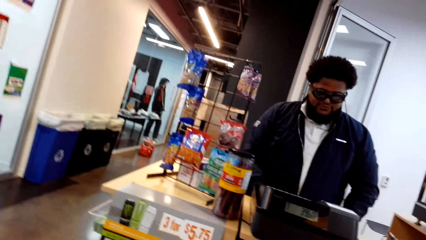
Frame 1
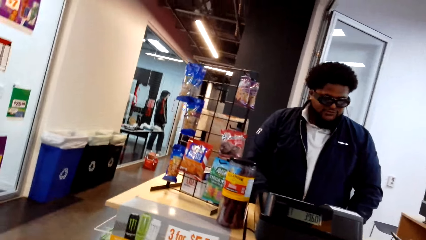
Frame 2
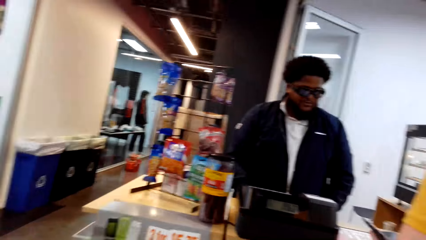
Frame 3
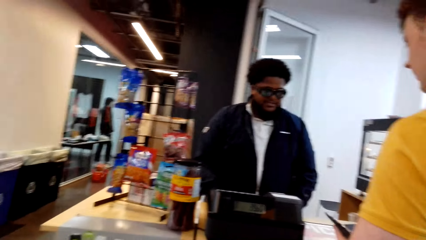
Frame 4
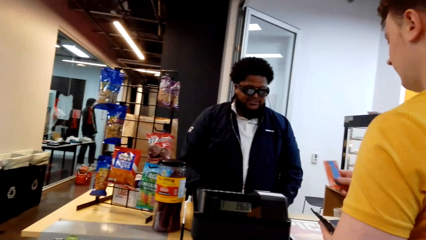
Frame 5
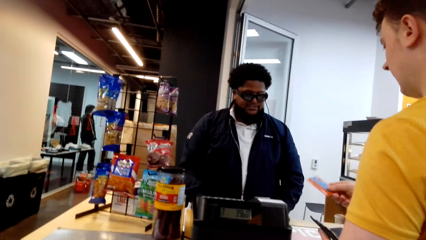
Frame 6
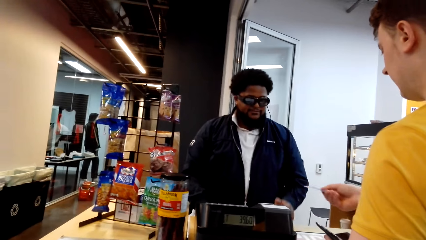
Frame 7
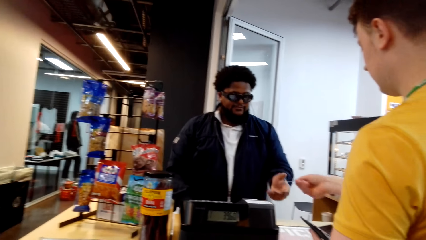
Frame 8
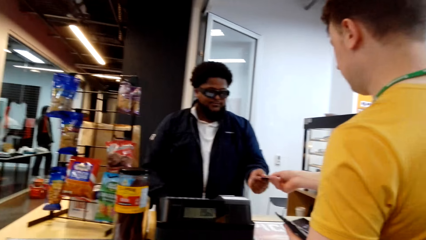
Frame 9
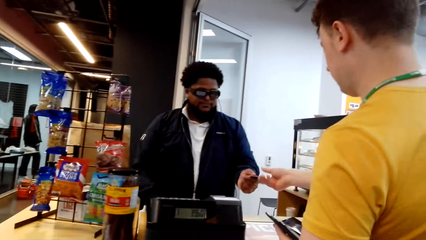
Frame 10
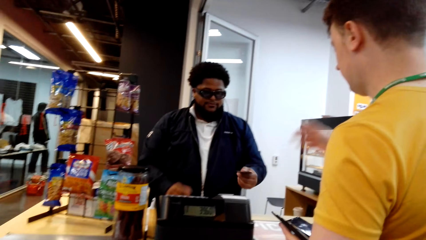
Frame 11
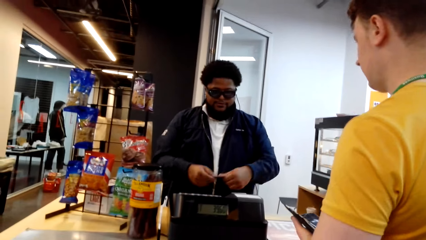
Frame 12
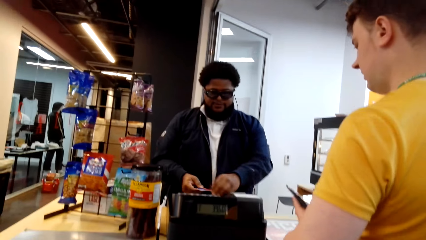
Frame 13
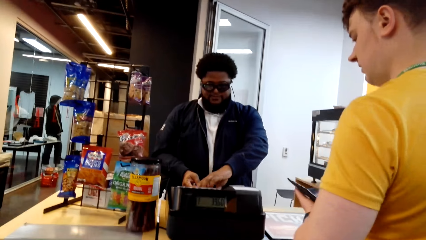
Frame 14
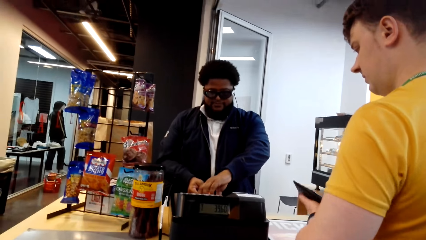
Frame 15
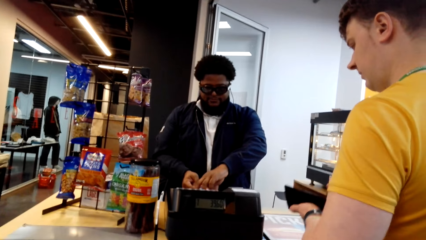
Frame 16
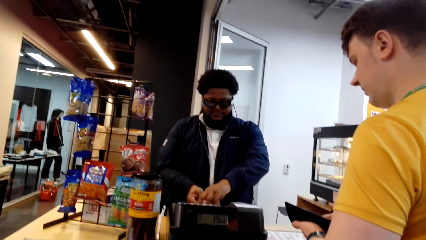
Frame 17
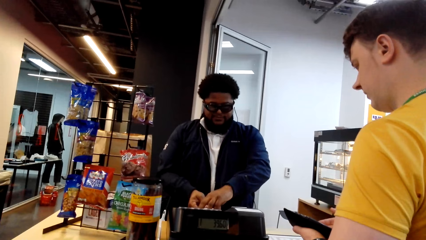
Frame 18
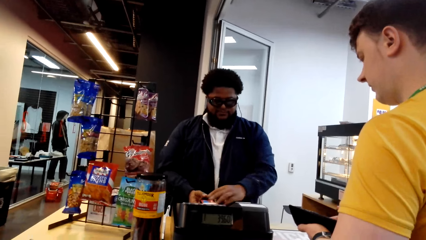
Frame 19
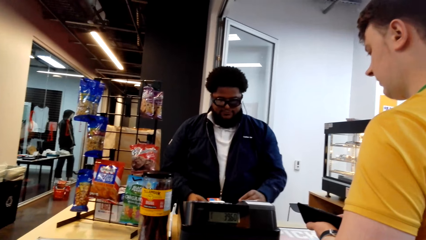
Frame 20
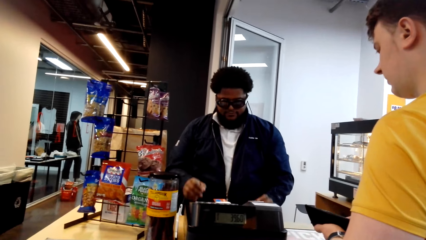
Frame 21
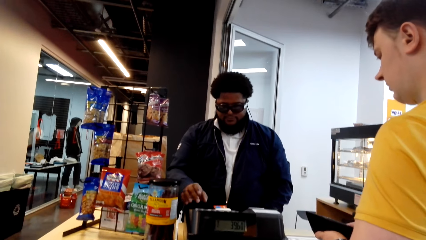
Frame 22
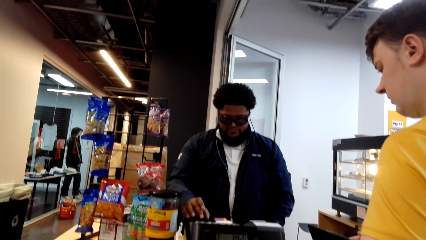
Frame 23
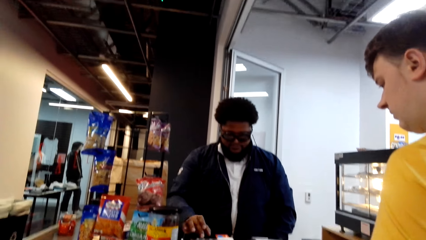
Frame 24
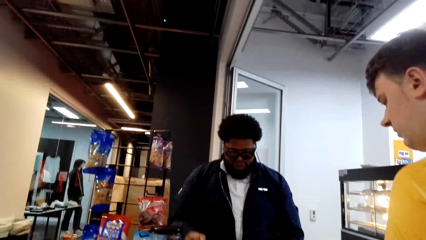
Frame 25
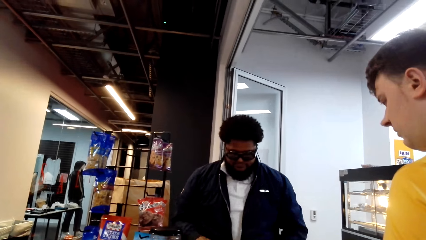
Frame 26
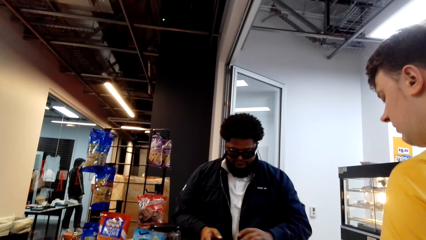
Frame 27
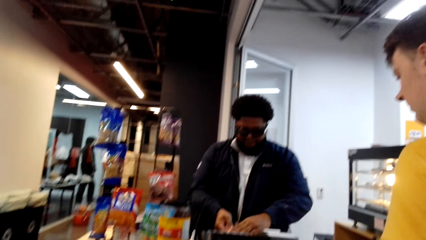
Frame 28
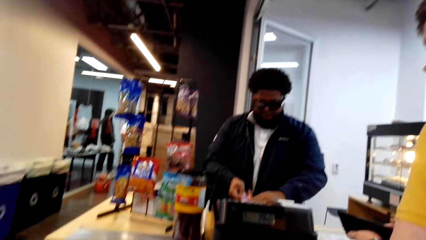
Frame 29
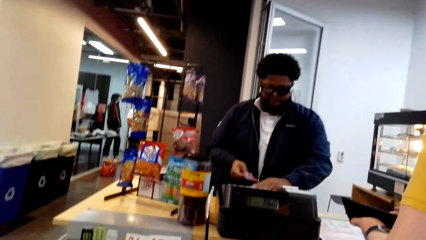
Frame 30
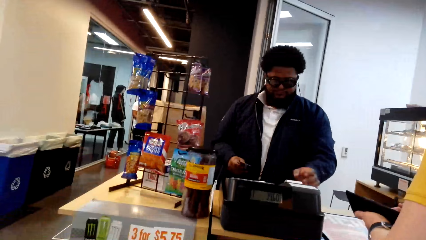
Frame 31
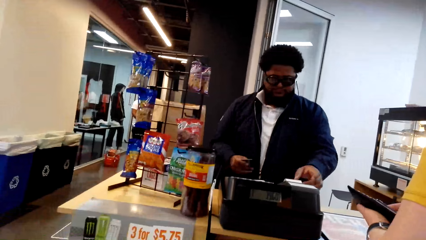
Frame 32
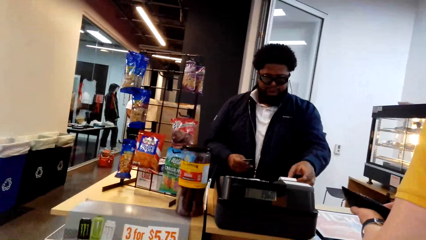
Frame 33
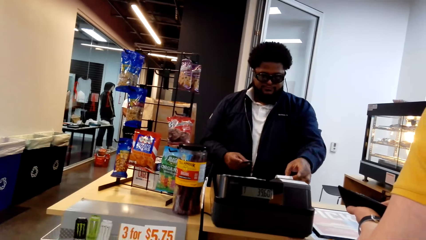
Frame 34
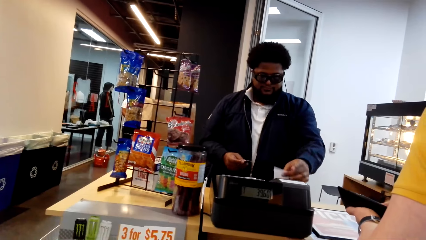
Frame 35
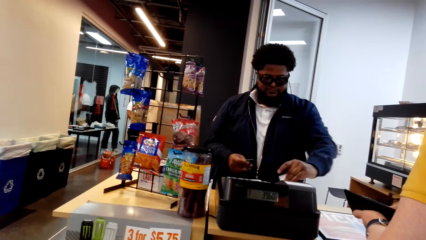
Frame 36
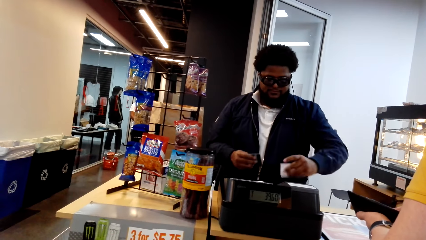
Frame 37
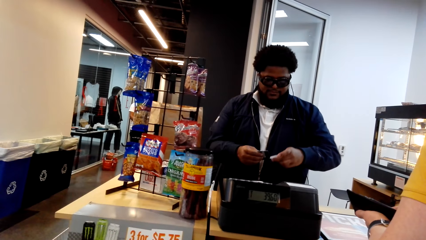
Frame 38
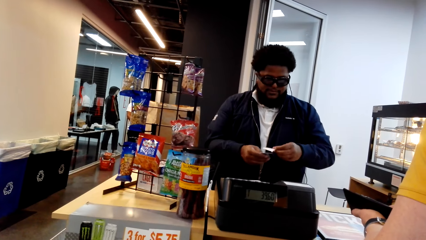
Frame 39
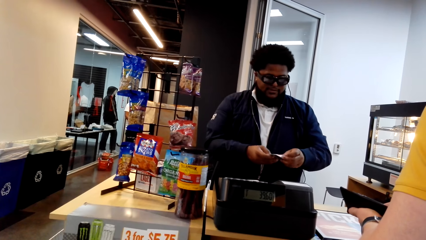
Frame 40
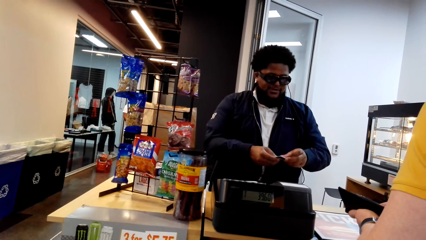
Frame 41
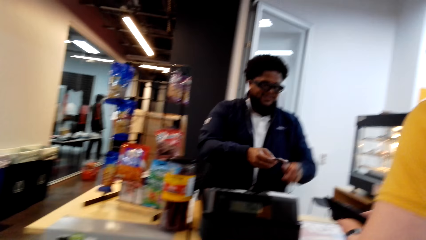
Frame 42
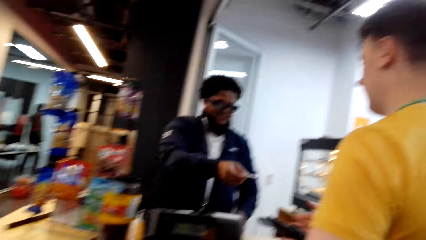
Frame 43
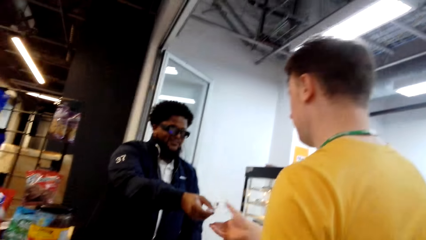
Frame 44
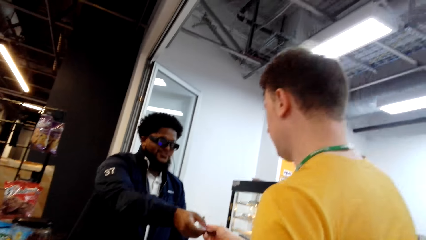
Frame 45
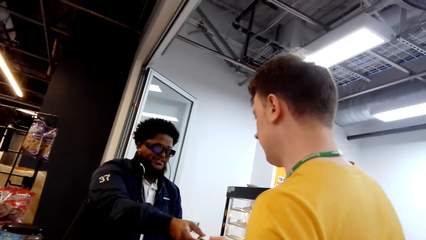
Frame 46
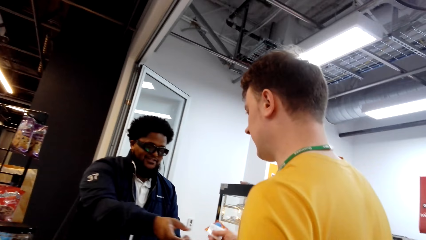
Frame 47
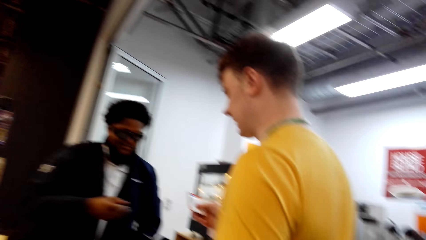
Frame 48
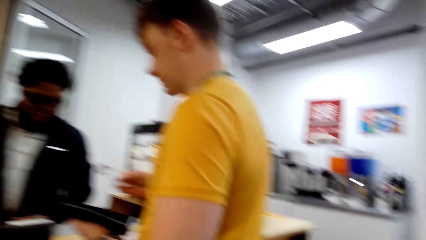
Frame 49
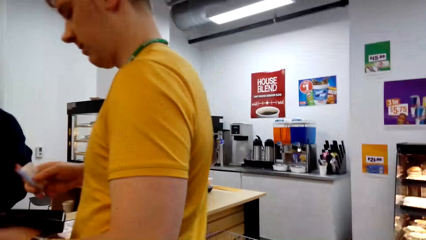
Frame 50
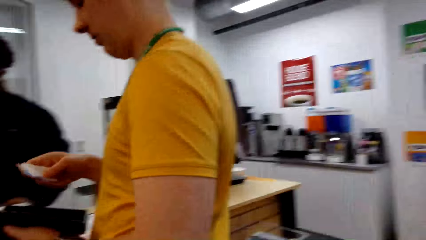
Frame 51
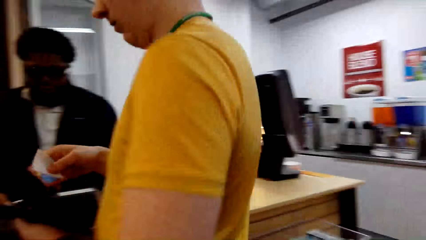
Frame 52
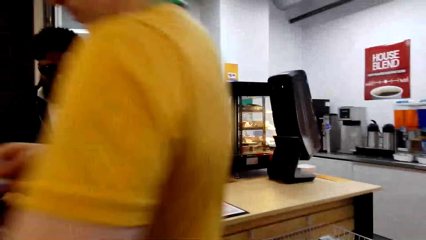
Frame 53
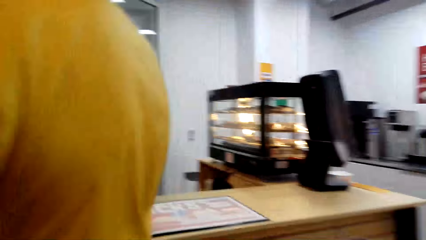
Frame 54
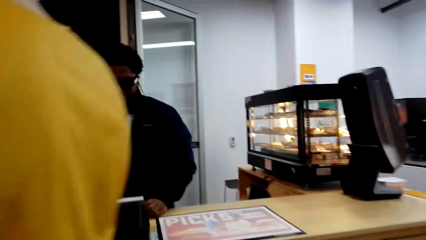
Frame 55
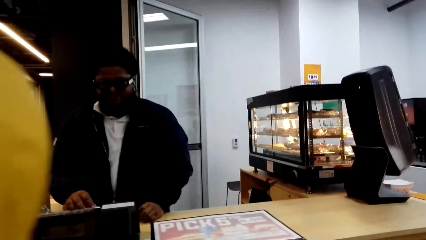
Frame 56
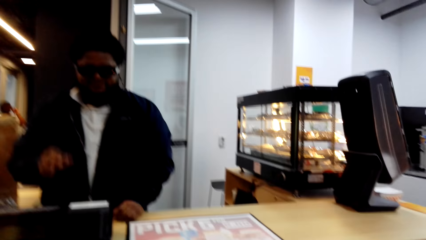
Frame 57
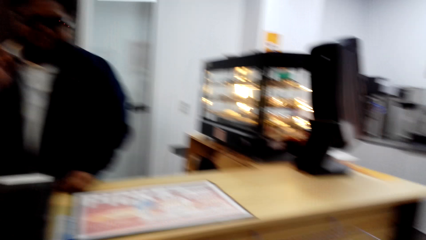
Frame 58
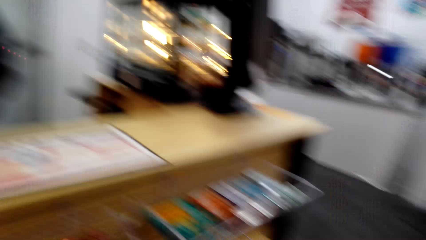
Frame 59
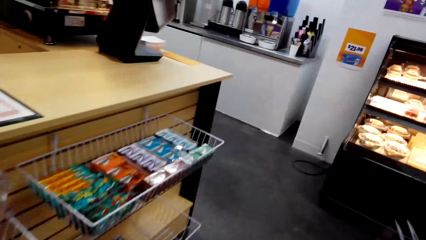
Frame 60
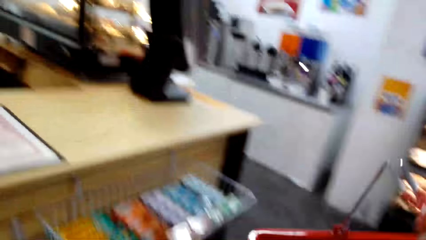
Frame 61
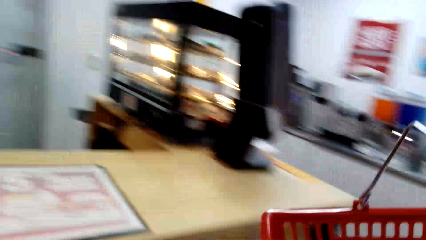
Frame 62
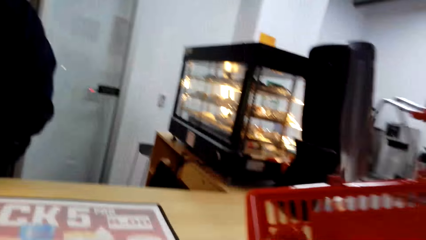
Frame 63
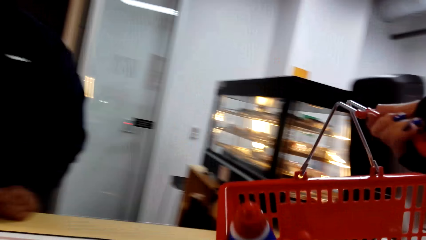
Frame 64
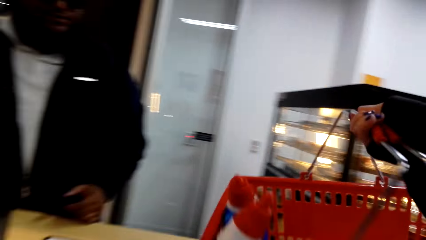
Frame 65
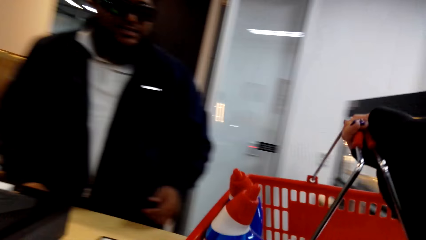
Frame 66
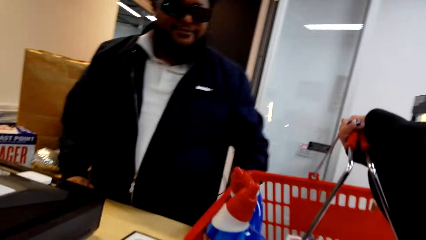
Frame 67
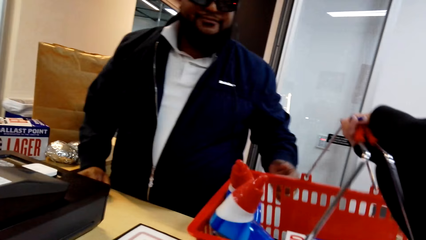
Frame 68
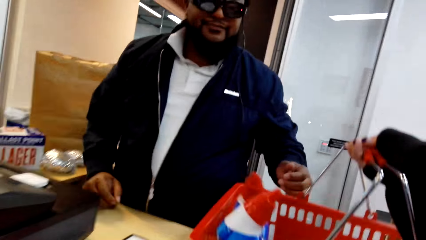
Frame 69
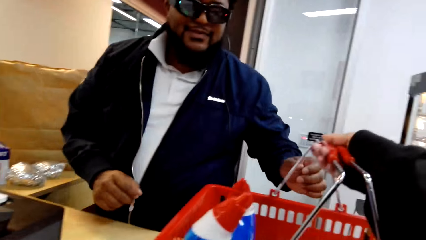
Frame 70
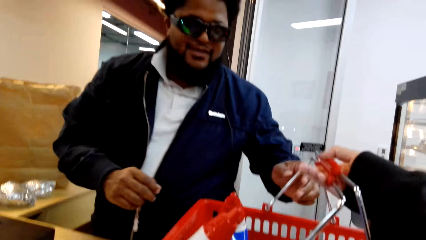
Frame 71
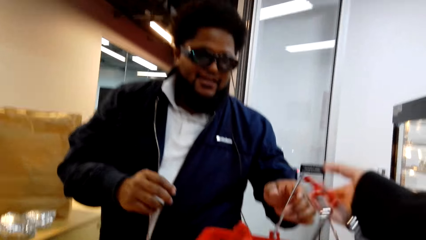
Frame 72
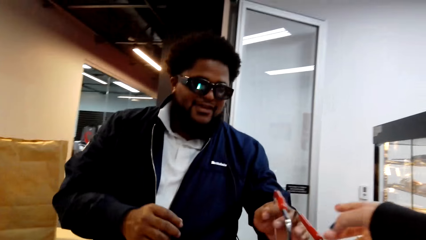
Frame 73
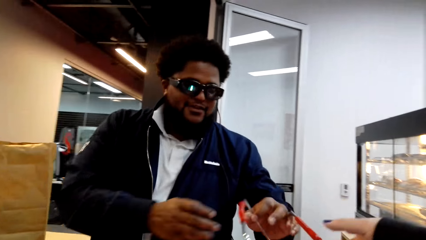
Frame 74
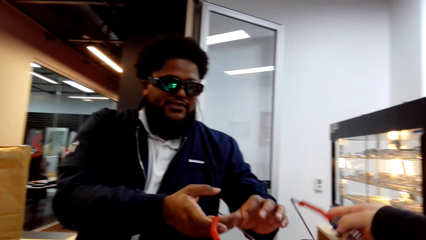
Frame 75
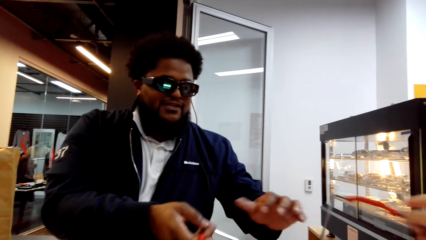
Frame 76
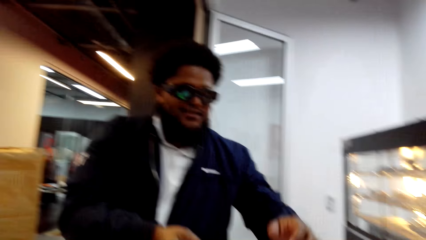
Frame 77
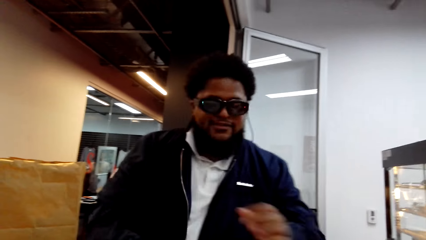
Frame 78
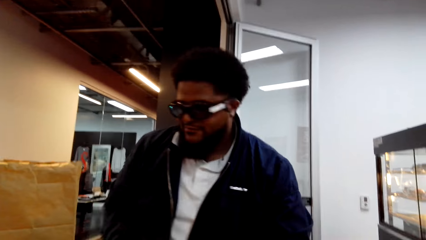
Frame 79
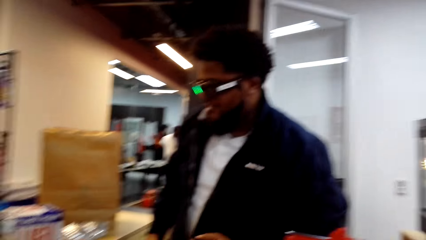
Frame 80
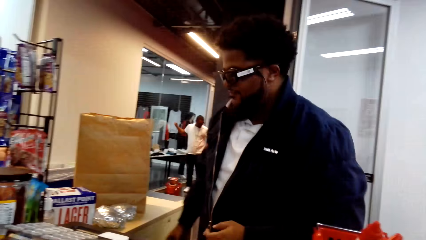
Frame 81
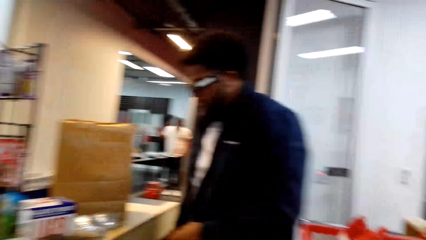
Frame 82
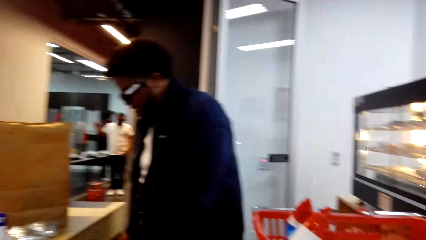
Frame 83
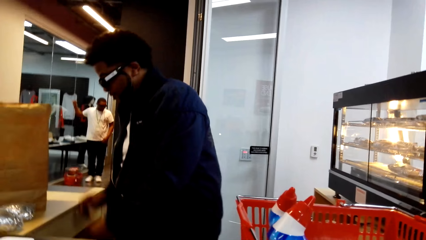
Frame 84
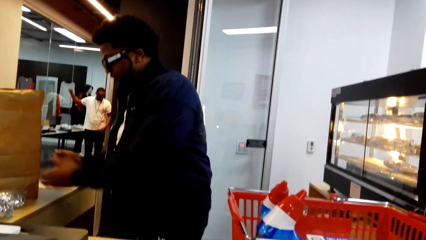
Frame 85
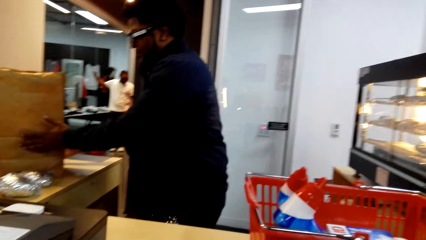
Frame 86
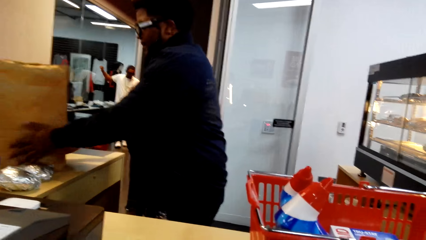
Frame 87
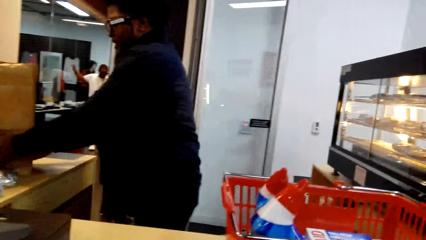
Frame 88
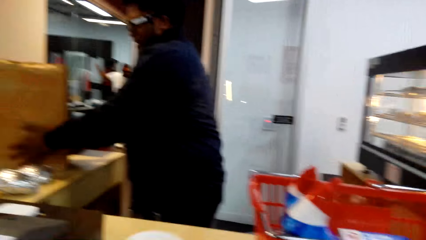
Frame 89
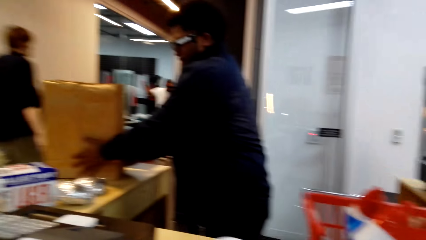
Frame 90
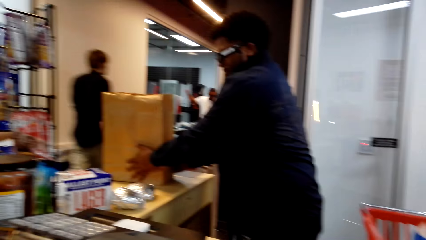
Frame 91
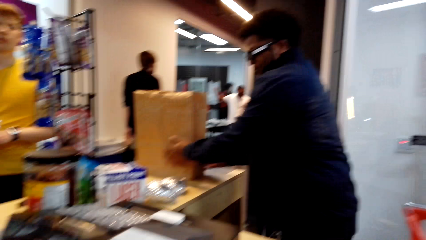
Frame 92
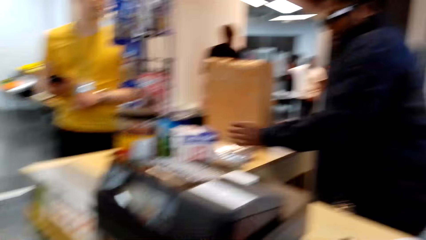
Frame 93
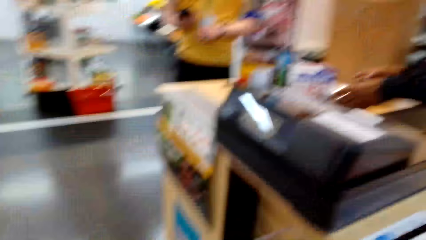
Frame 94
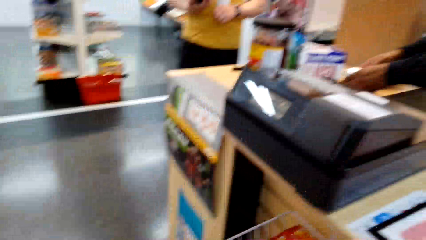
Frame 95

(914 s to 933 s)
A man passes a card to another man. The other man swipes the card, dials something, pulls a receipt and passes the card and the receipt to the first man. The first man walks away. The camera wearer puts the shopping cart on the cashier desk. They walk to the counter and pass a basket. The other man opens the basket, turns around and puts the bag away.
